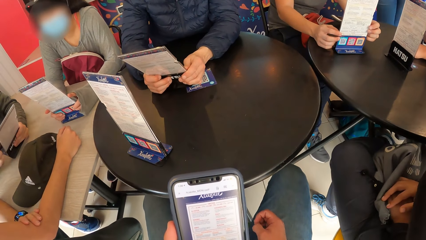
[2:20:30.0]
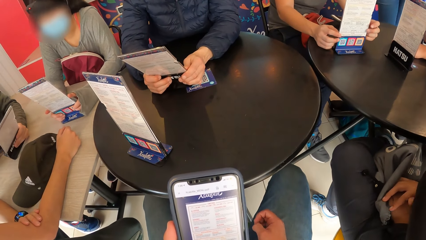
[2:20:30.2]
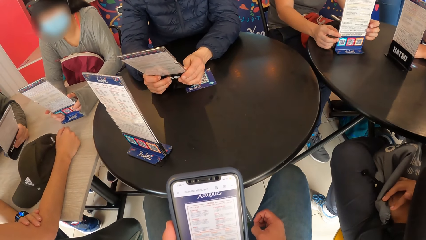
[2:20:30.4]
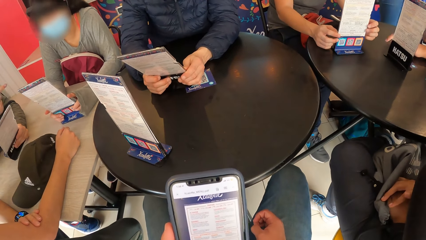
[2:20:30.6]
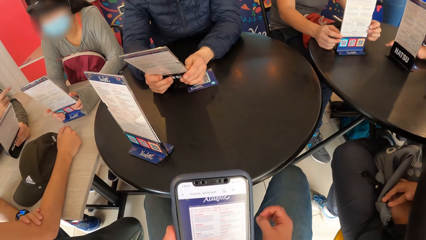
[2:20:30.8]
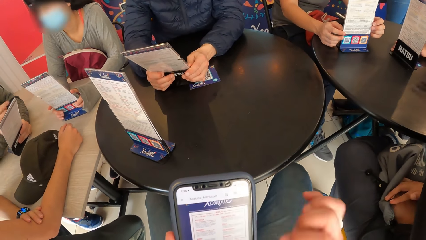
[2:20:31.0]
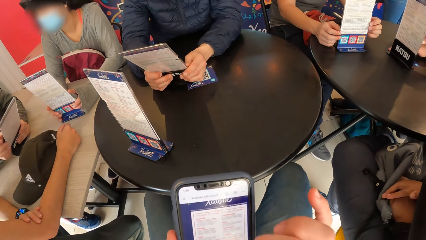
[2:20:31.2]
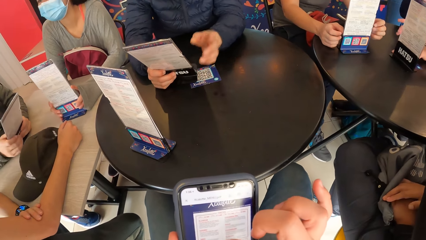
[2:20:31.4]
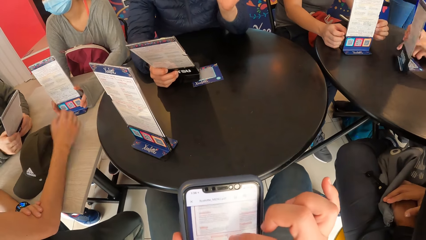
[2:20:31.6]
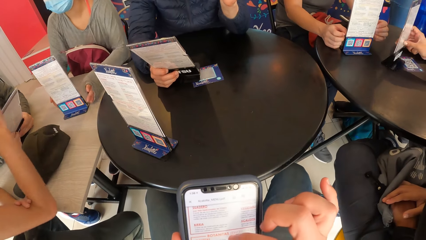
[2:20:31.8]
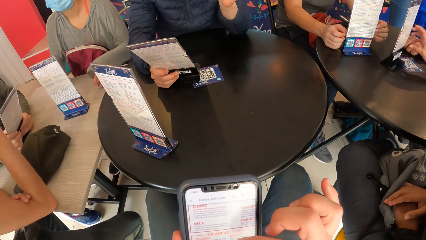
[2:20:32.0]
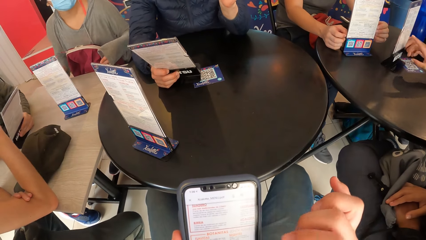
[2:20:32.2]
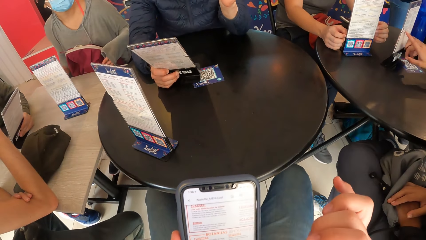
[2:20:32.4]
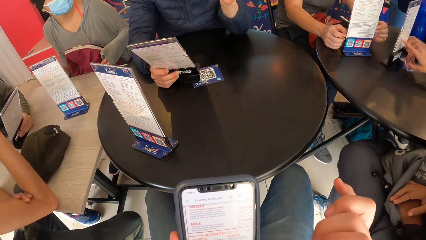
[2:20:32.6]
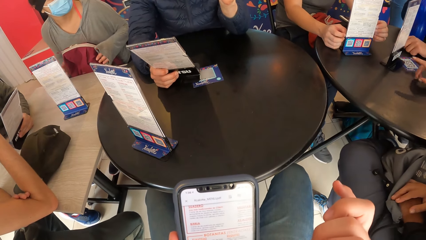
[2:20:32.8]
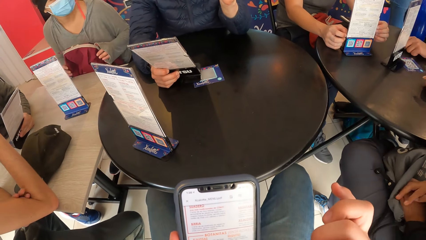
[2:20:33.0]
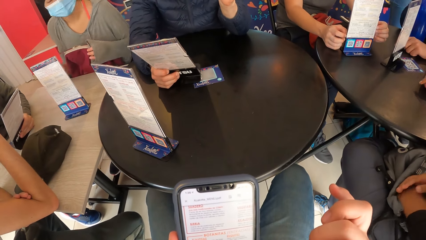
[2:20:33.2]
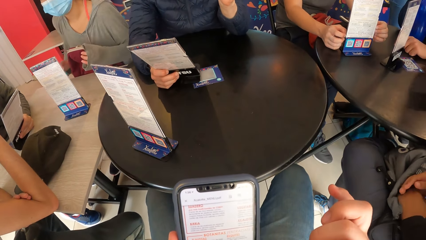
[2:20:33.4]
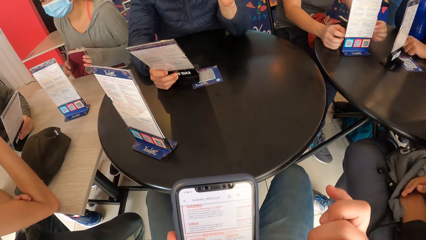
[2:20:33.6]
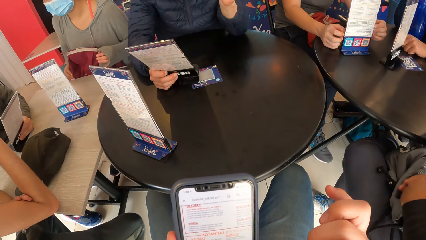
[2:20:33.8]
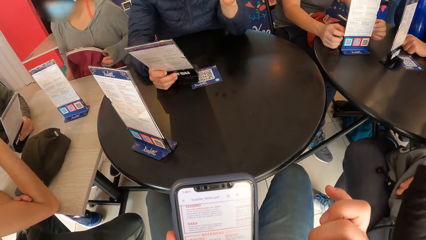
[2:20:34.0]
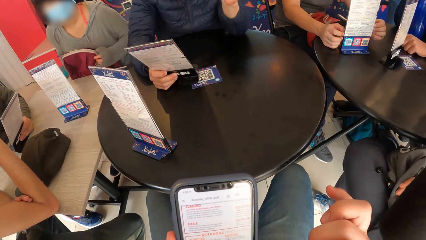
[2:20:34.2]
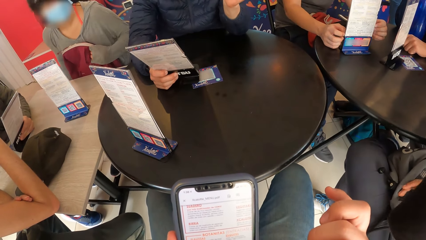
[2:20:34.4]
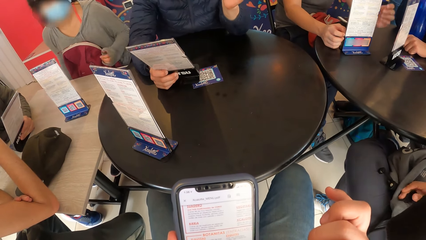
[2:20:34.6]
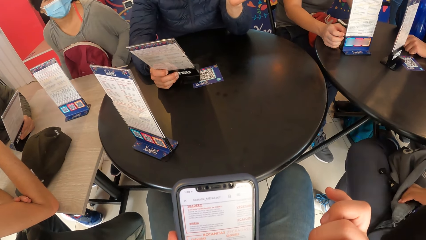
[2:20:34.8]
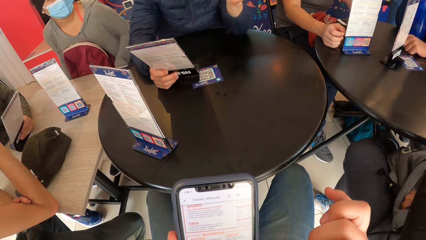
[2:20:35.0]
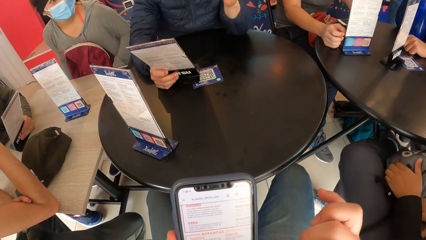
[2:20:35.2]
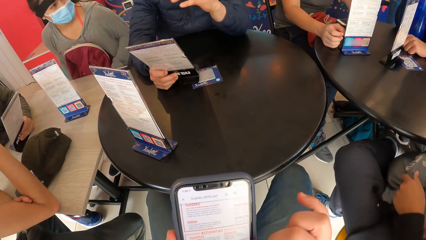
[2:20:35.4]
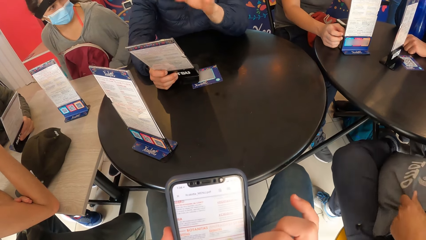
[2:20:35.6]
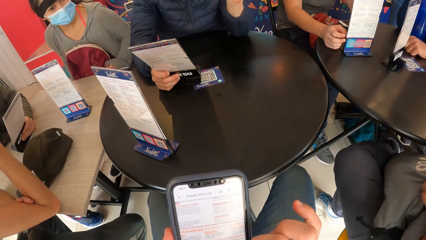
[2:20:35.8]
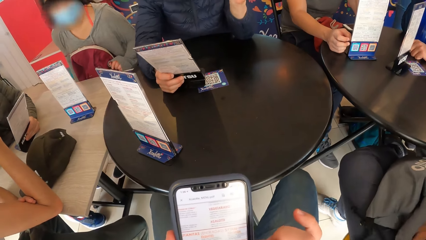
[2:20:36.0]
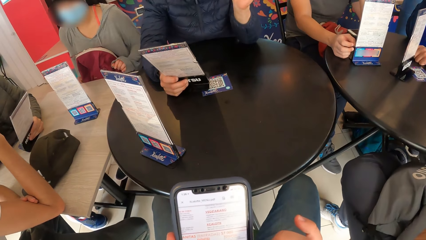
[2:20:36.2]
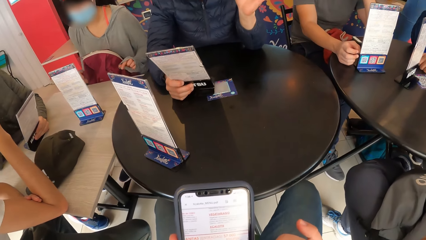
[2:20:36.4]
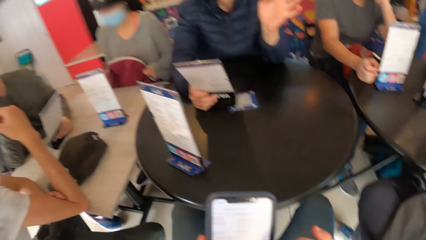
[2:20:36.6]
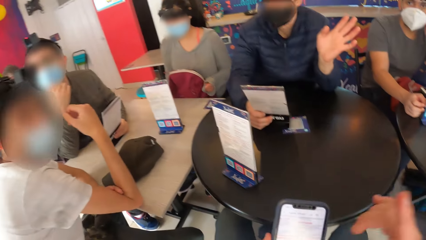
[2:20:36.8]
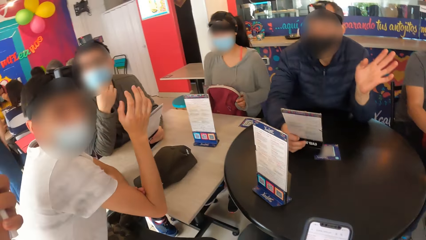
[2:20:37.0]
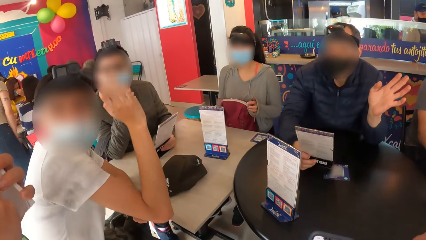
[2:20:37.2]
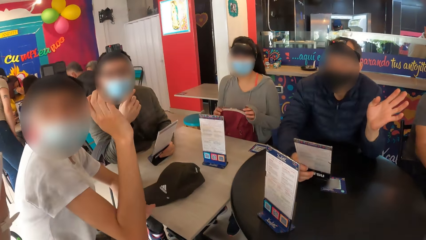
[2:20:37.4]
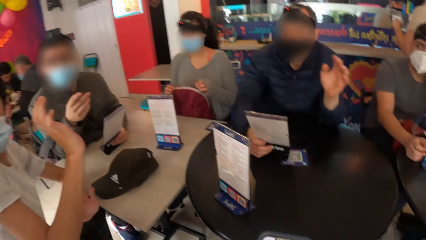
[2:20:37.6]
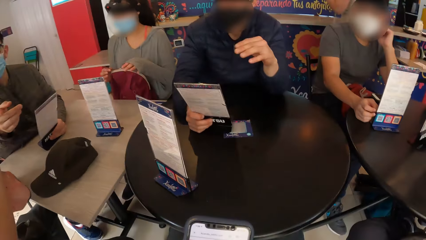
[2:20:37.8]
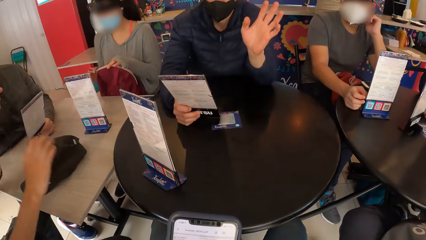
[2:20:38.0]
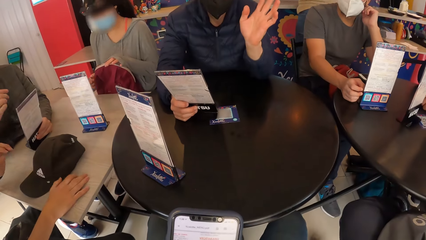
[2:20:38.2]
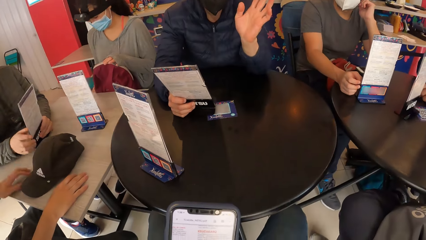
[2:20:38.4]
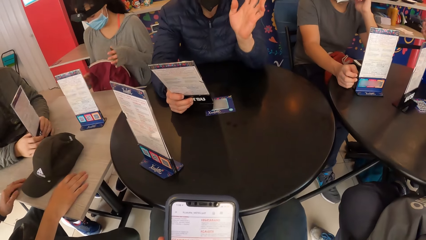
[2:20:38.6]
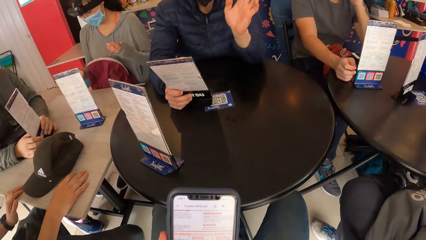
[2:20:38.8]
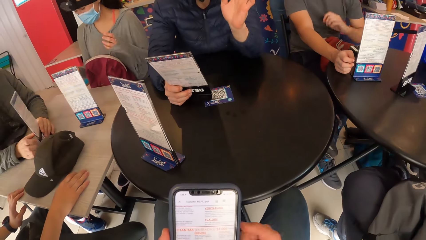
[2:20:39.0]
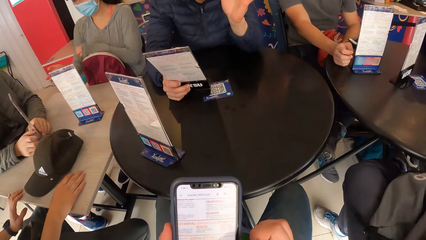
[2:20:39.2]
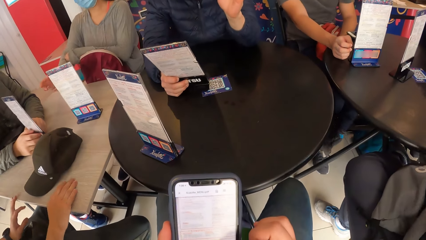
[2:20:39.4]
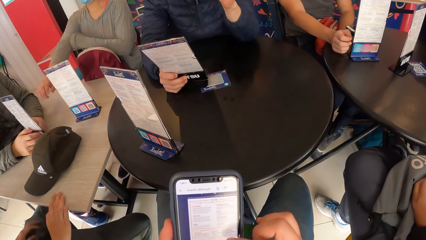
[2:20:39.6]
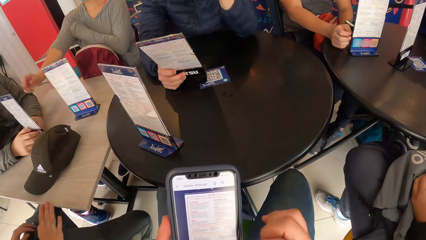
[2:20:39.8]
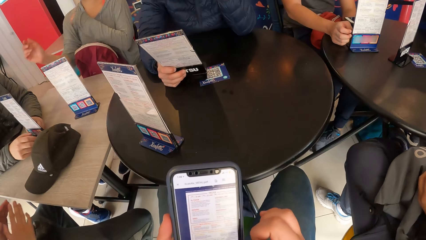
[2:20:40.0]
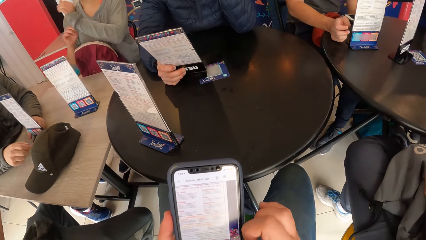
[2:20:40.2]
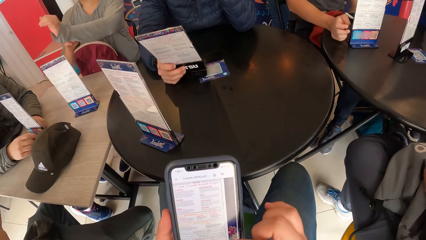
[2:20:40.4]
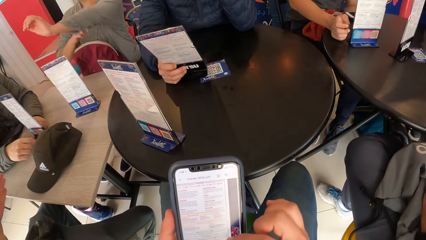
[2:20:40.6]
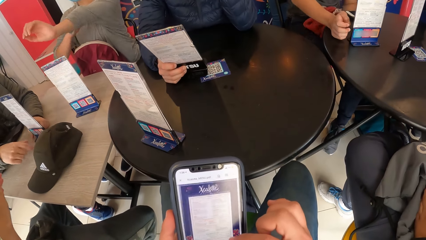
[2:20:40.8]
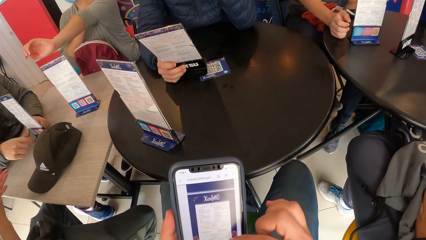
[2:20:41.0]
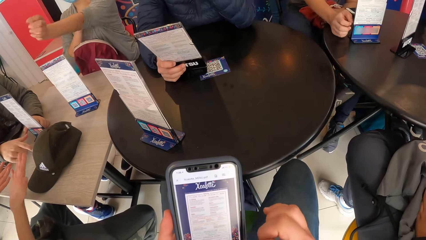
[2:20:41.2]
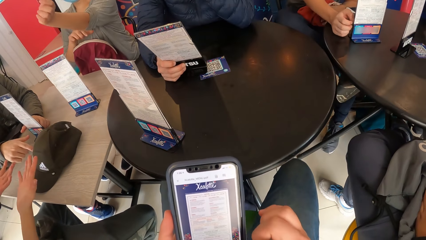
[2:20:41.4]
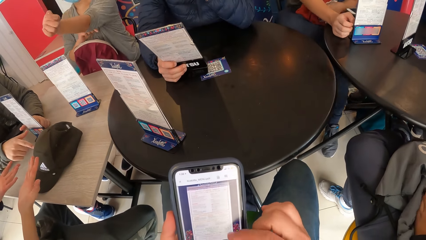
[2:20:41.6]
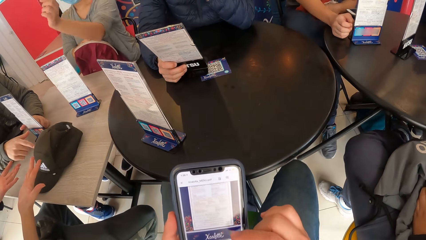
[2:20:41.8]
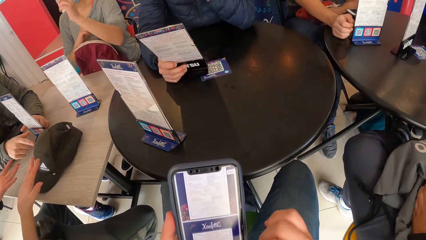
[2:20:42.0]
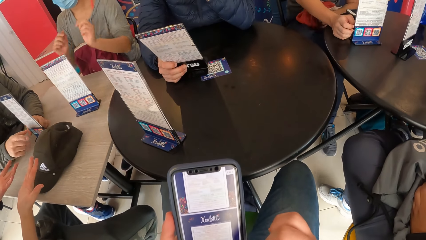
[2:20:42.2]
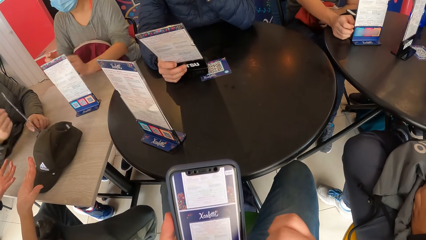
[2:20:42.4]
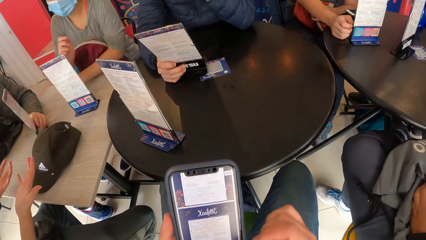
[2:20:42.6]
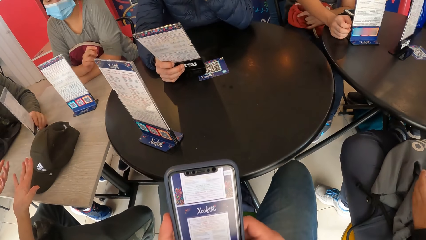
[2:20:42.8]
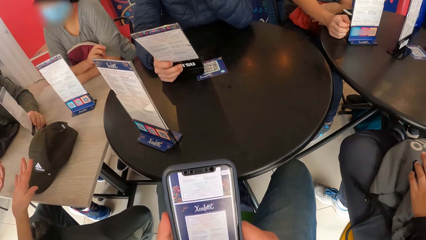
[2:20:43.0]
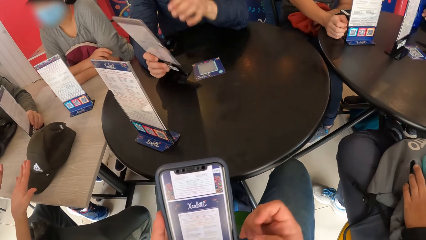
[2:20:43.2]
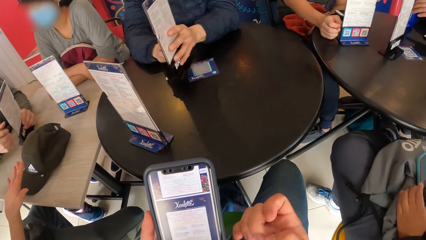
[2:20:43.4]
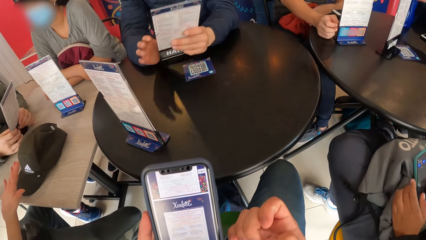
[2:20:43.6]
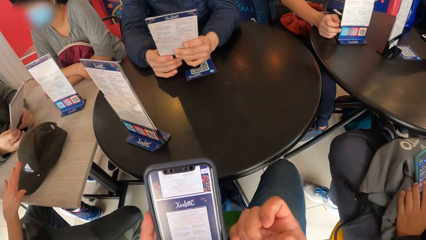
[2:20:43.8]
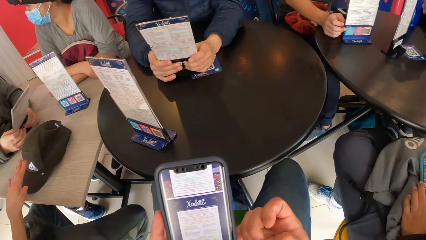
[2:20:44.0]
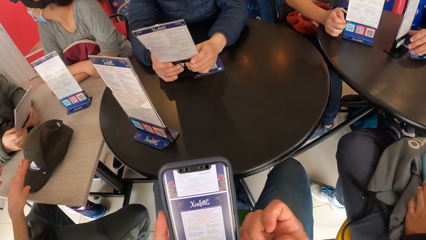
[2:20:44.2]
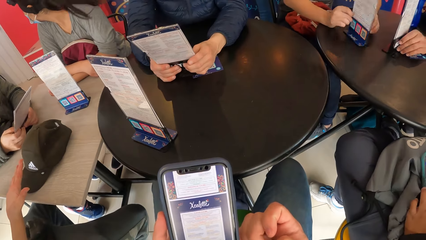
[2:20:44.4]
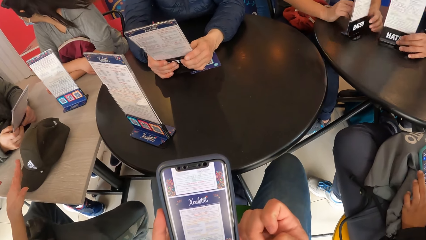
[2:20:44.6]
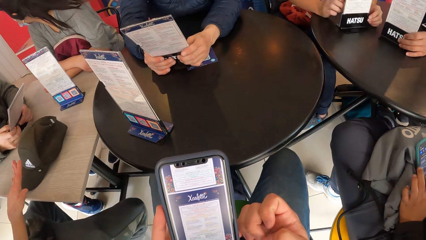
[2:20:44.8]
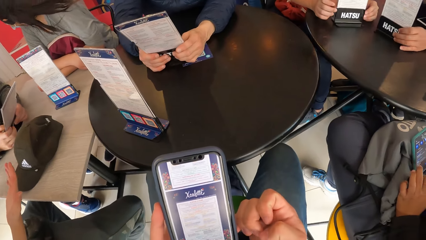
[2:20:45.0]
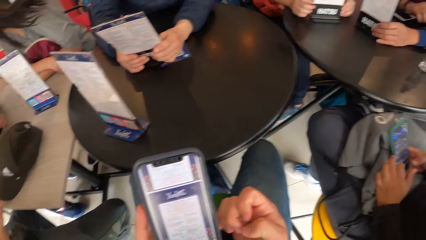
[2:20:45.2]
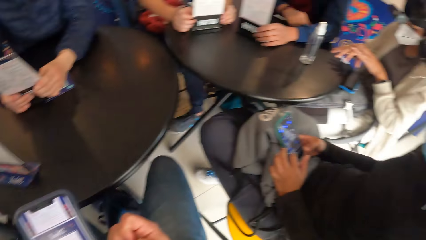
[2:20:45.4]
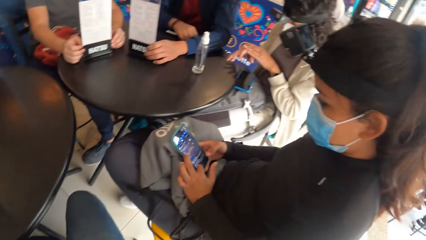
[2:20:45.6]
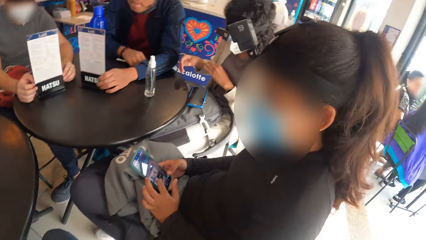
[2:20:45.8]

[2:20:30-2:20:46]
The camera wearer operates the phone in his left hand with his right hand. A man interacts with a waitress. A woman rotates a menu card on a table with her right hand. Another woman holds a bag on her legs with both hands. The first woman places her right hand on the table. A person adjusts the bag on her lap. A third woman adjusts a jacket on her legs with both hands. Another man rubs his neck with his left hand. A third man places his right hand on the table. A fourth man places his right hand on the table. The third man places his left hand on the table. The fourth man rotates the menu card in his left hand on the table with both hands. The camera wearer operates the phone in his left hand with his right hand. The second woman adjusts her jumper with her left hand. The third man rubs both hands. The fourth man adjusts the menu card on the table with his left hand. The second woman places her left hand on the table and places her right hand on her left hand on the table. The third woman operates the phone on the jacket on her legs with her left hand. The first man flips the menu card with both hands. The fourth man holds the card in his left hand on the table with both hands. The first man places the menu card in both hands on the table. The second man rotates the menu card on the table with his right hand. A fifth man rotates the menu card on the table with his right hand.
